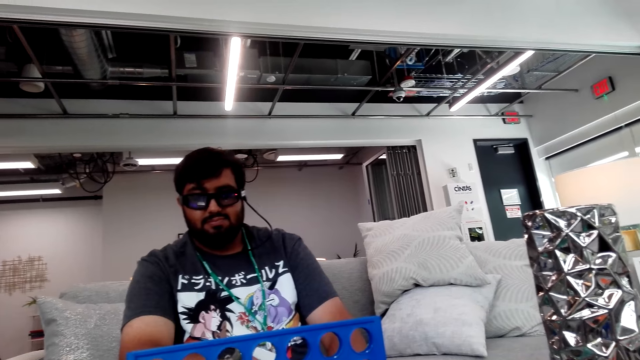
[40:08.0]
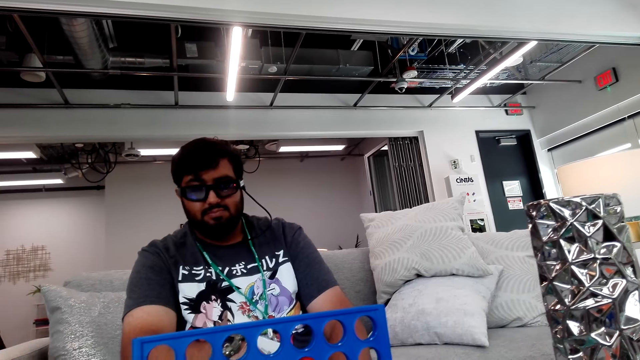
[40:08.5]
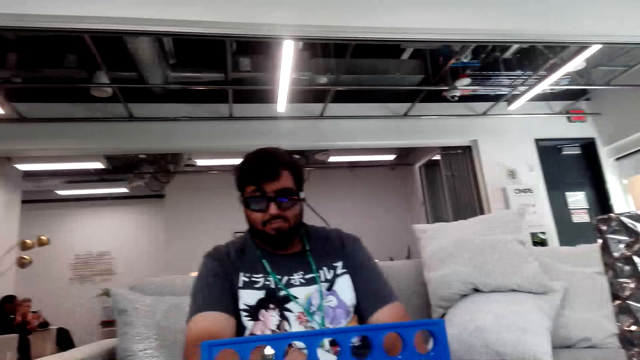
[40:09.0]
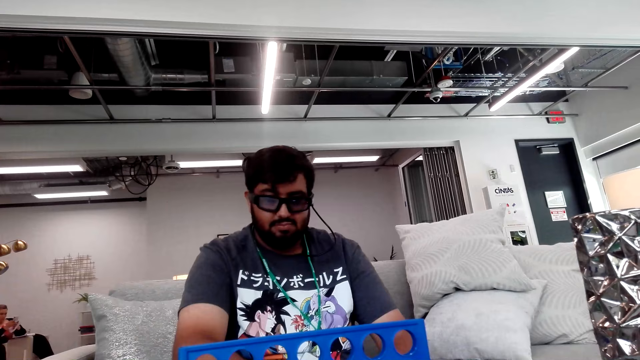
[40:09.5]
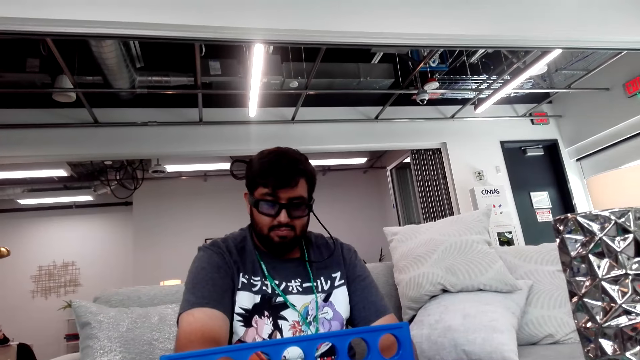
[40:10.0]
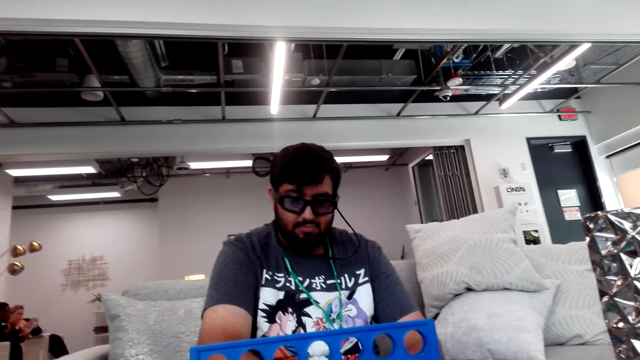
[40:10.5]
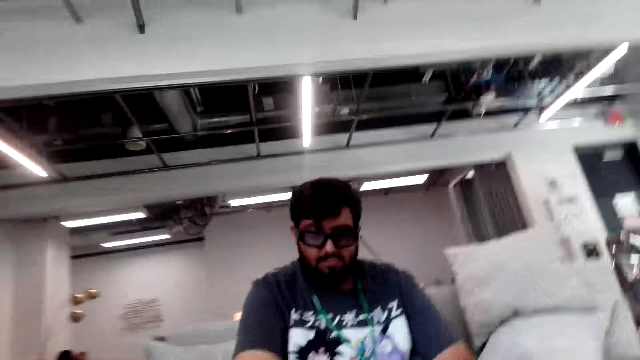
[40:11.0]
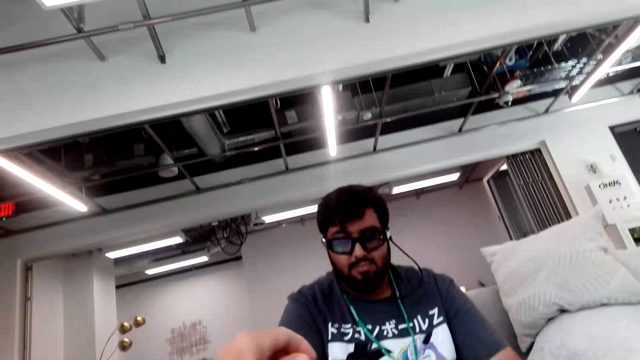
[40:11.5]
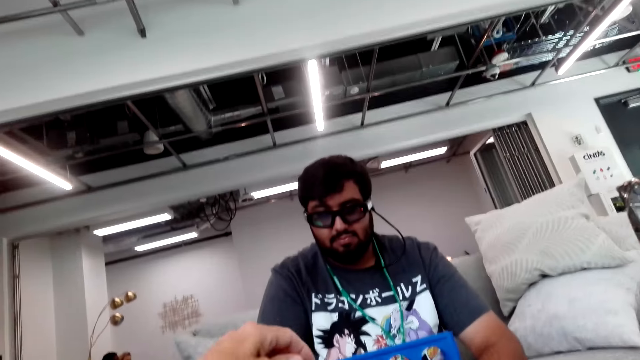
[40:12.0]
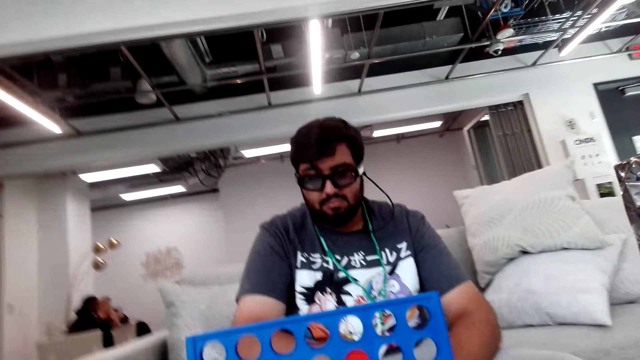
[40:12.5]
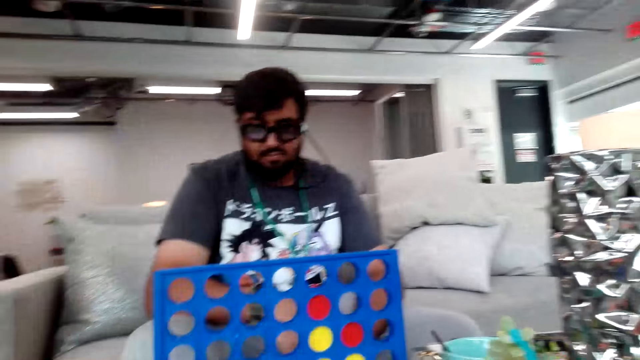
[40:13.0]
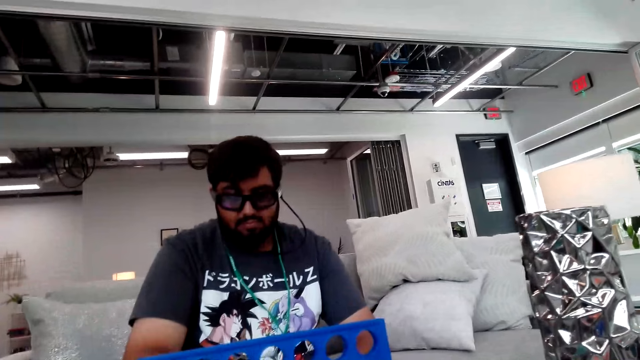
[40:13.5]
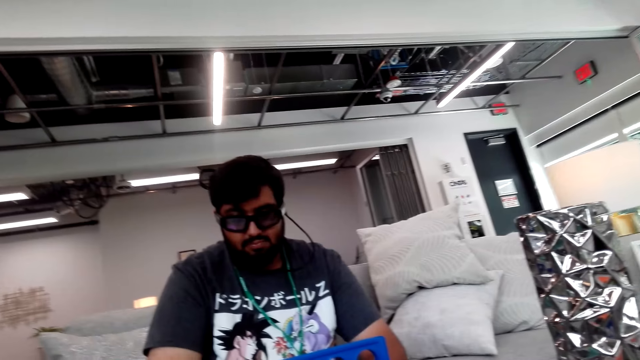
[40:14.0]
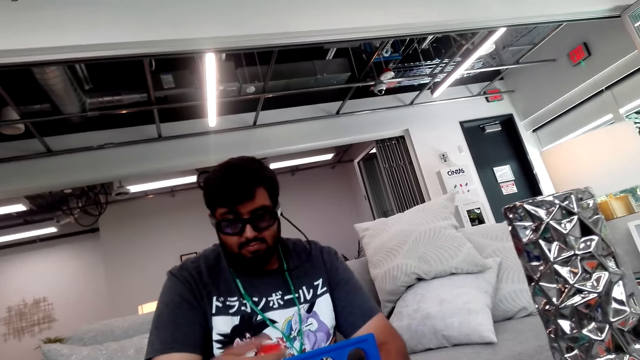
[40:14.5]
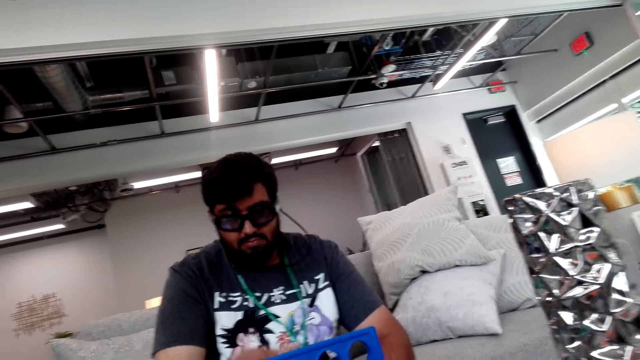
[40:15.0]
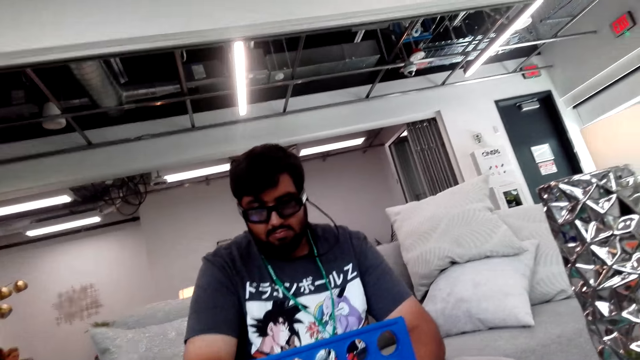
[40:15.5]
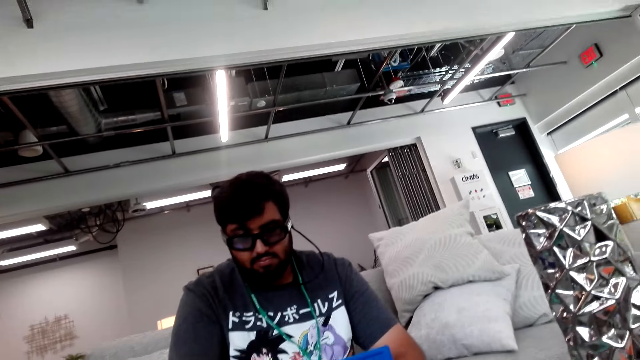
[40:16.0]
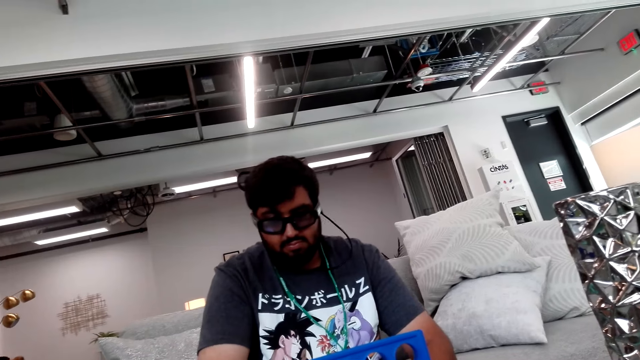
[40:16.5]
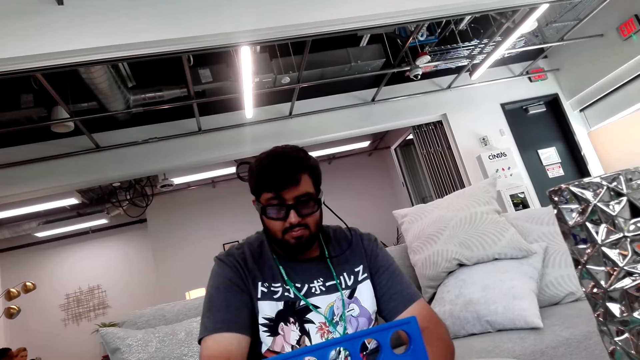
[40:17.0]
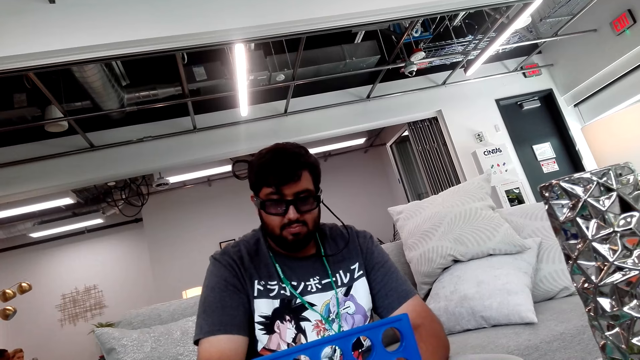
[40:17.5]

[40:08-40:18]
The camera wearer places chips on the board game.

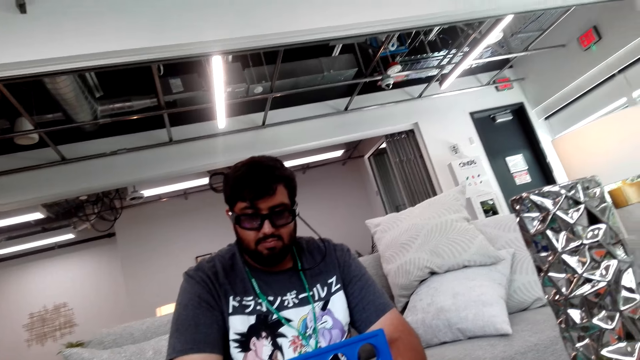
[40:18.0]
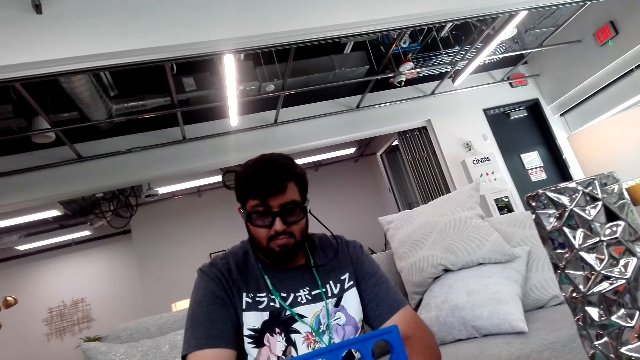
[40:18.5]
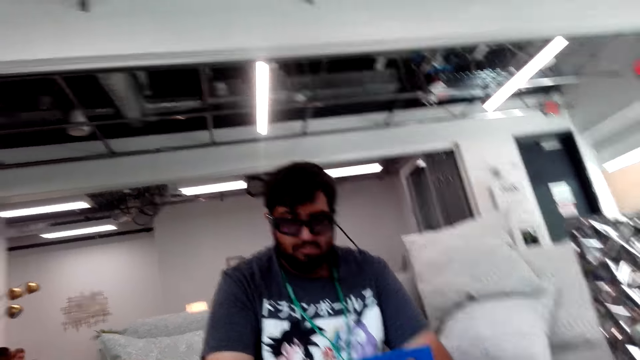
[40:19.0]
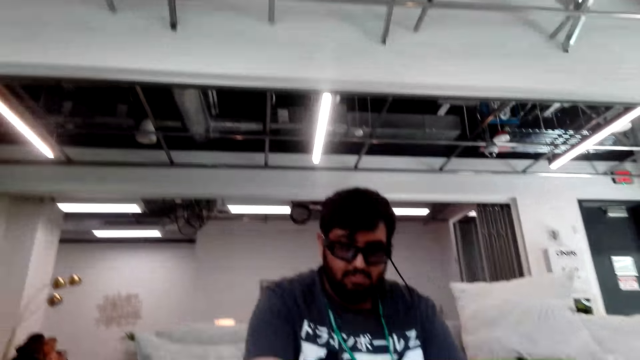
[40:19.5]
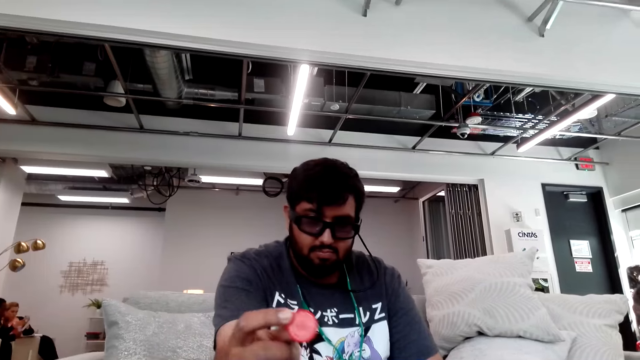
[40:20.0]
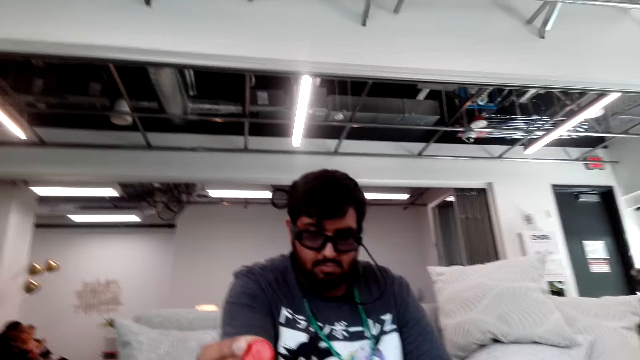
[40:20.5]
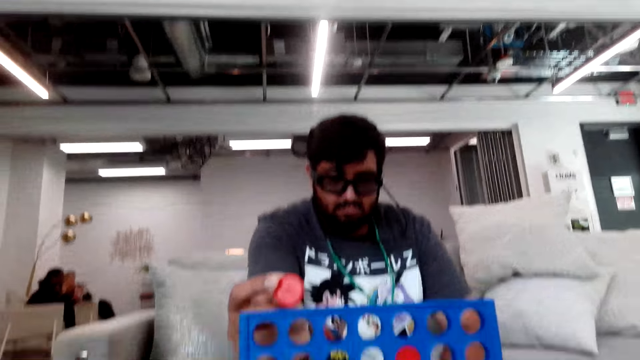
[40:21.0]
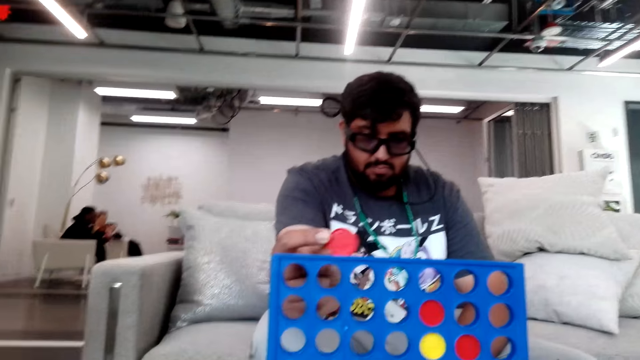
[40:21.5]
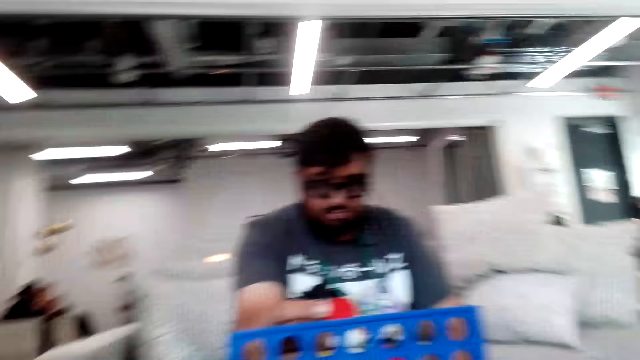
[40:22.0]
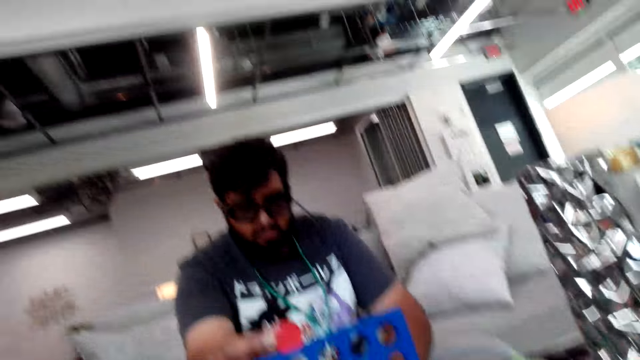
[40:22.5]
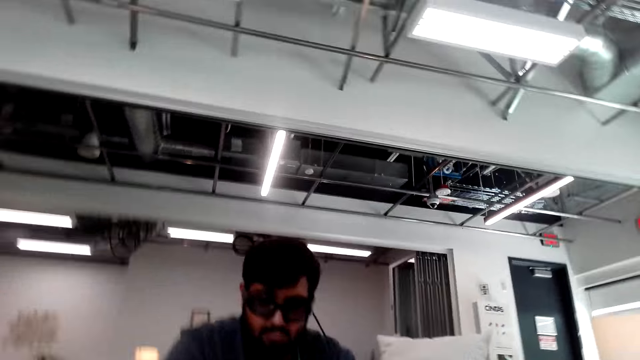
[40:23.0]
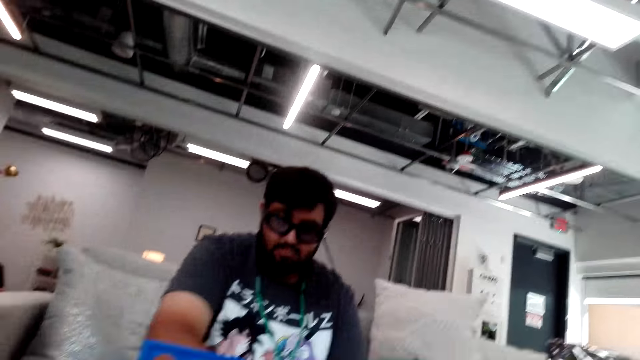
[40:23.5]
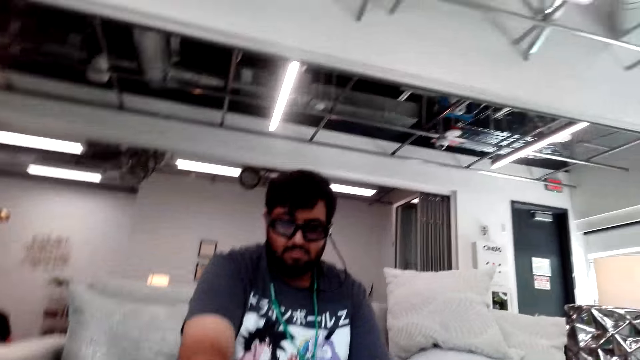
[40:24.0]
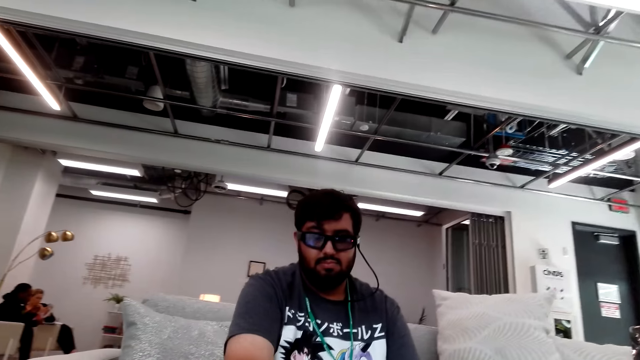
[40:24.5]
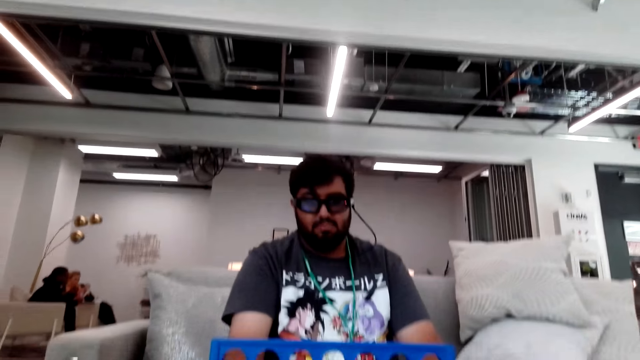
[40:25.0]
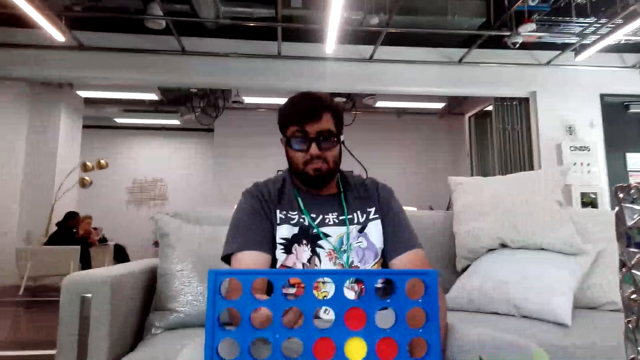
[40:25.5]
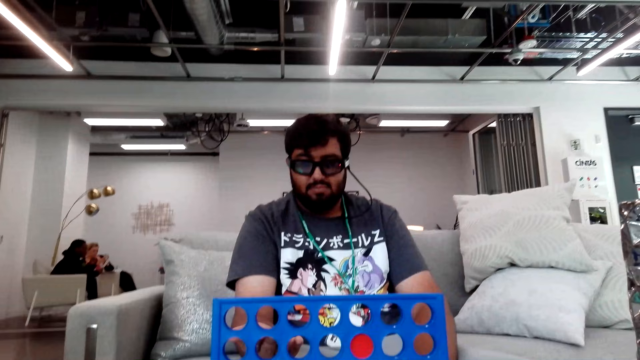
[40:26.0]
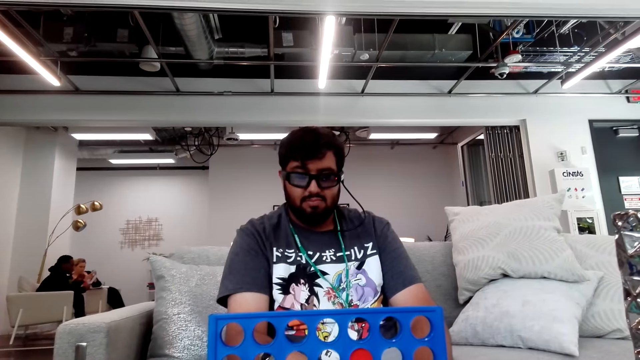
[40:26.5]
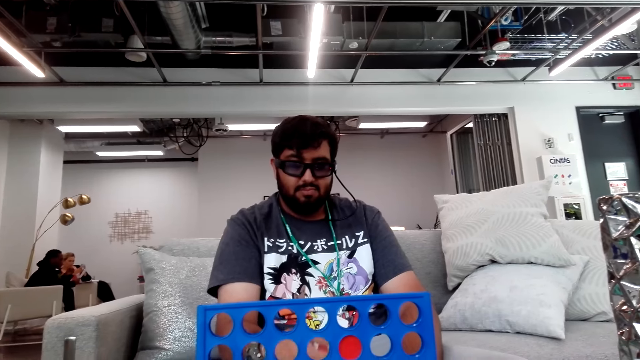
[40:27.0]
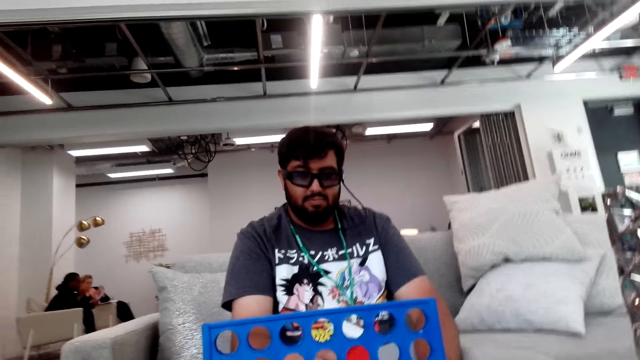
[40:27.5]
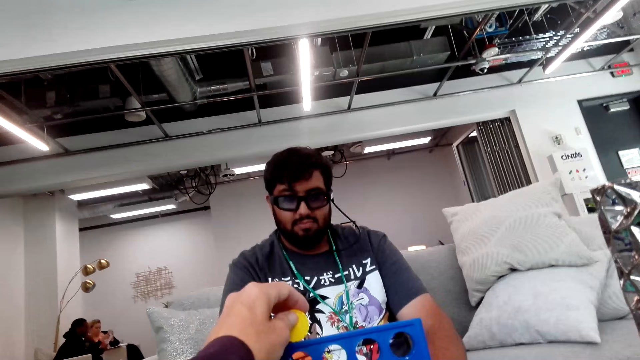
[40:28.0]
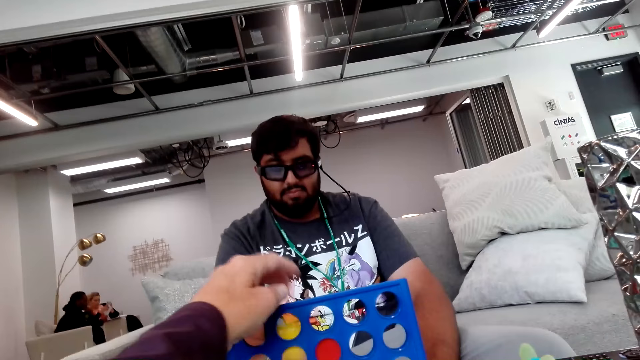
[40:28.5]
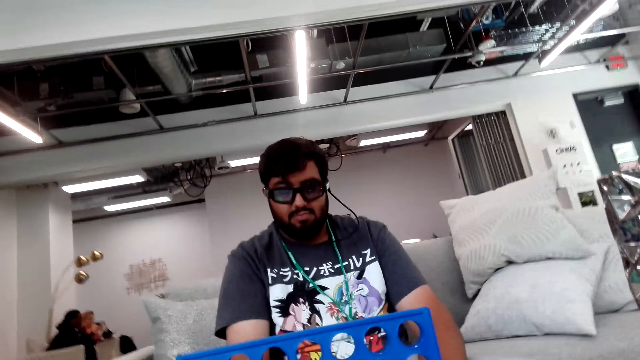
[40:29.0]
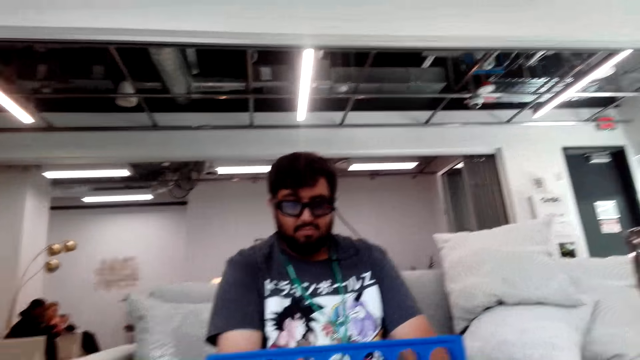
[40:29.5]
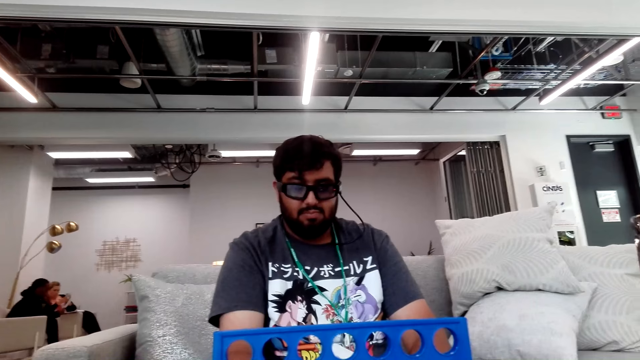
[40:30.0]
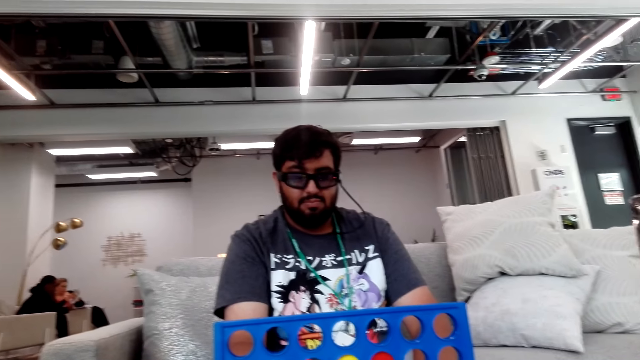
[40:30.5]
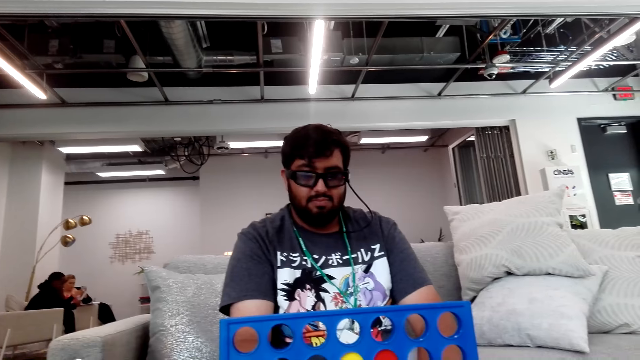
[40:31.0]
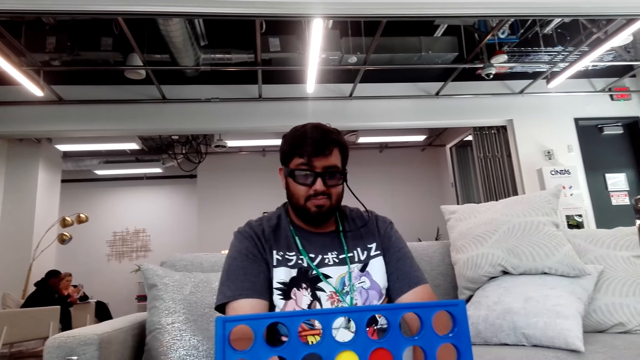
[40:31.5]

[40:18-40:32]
A man places chips on the board game. The camera wearer adjusts something. They drop the board game chips in the board game stand.
